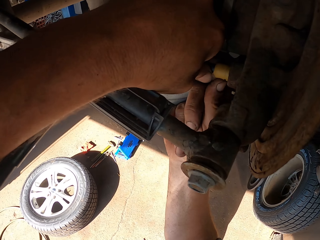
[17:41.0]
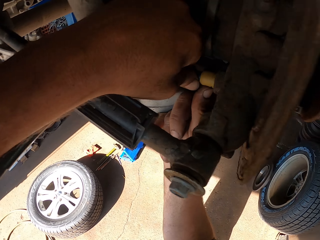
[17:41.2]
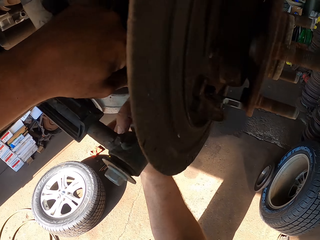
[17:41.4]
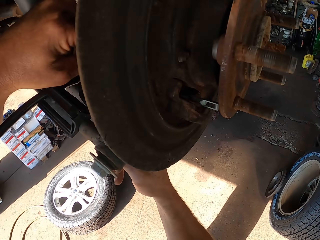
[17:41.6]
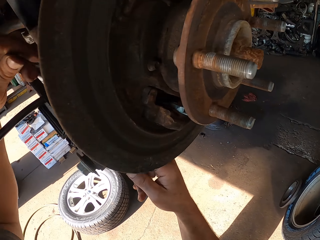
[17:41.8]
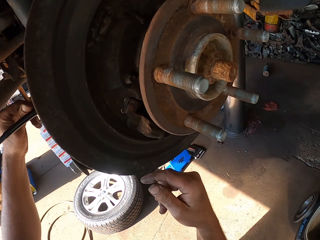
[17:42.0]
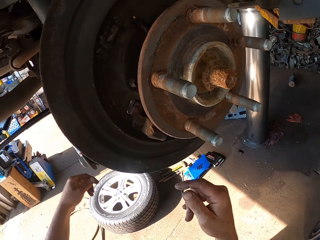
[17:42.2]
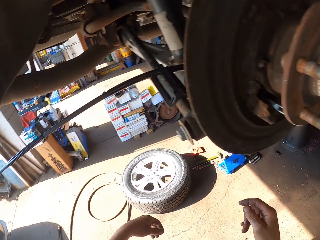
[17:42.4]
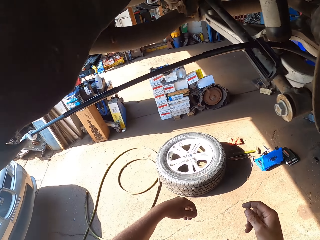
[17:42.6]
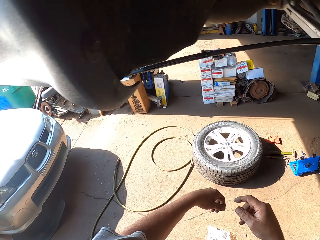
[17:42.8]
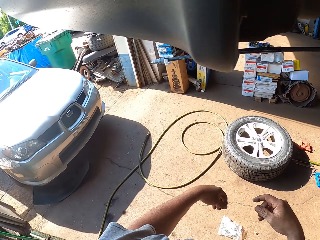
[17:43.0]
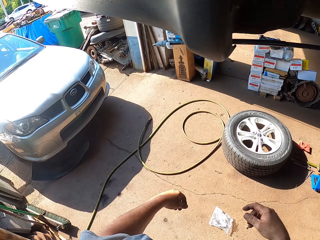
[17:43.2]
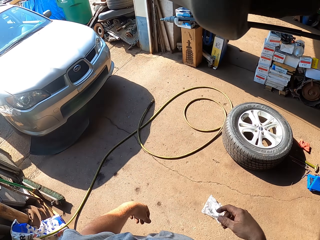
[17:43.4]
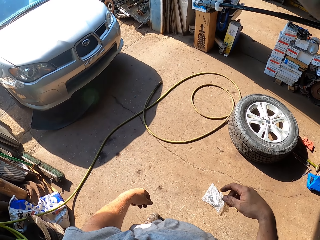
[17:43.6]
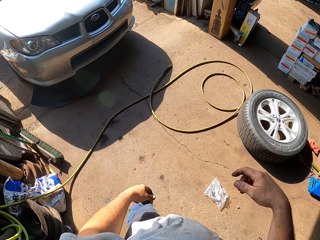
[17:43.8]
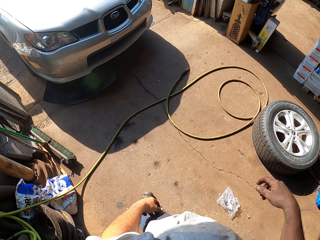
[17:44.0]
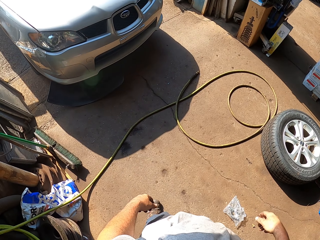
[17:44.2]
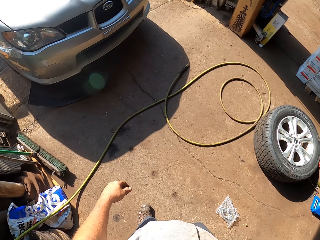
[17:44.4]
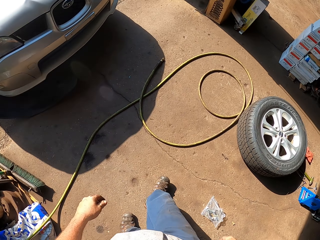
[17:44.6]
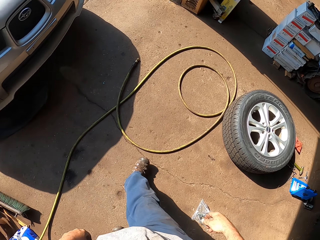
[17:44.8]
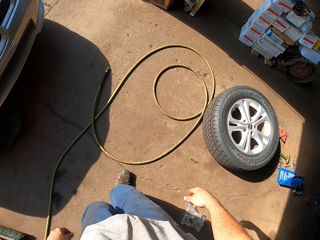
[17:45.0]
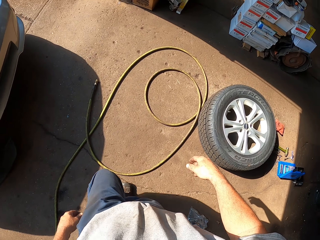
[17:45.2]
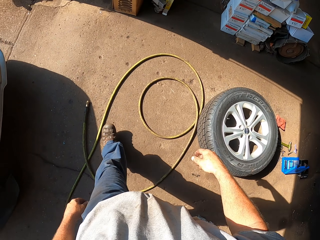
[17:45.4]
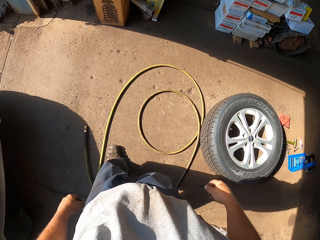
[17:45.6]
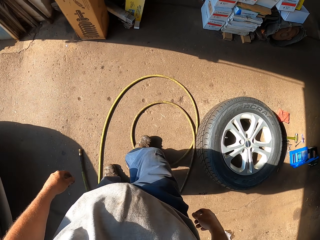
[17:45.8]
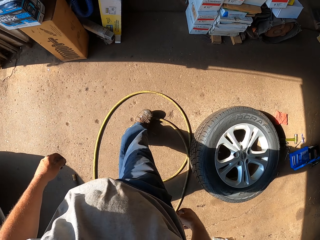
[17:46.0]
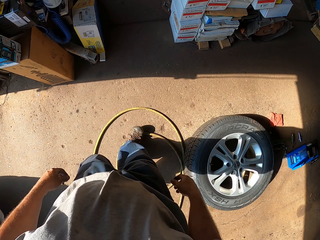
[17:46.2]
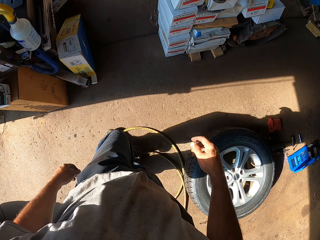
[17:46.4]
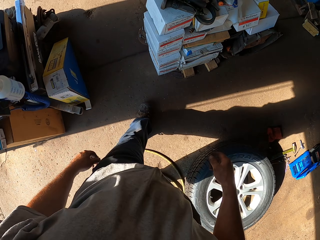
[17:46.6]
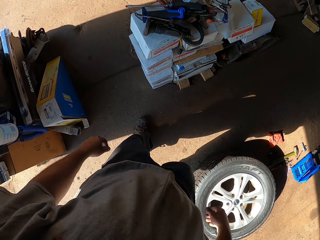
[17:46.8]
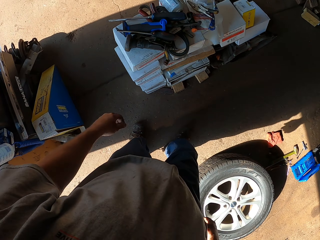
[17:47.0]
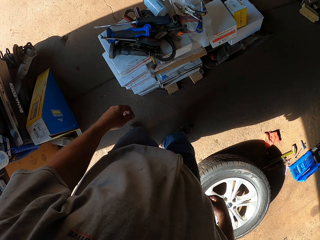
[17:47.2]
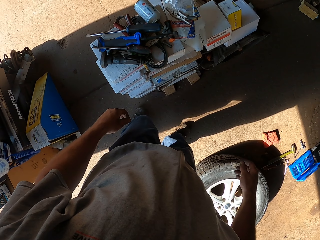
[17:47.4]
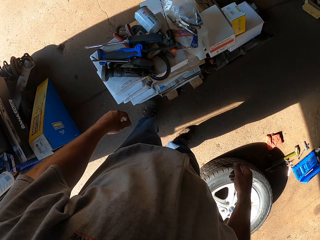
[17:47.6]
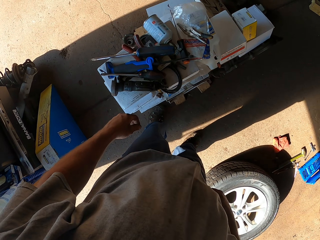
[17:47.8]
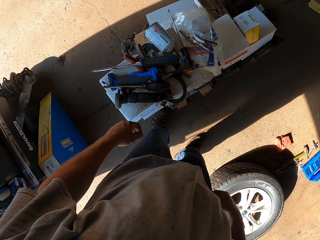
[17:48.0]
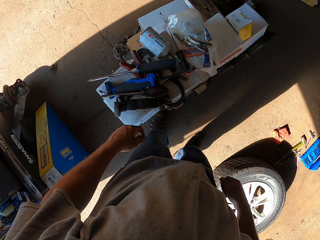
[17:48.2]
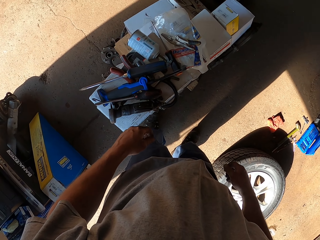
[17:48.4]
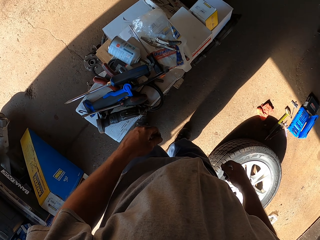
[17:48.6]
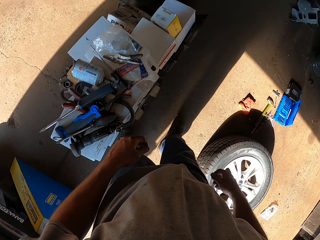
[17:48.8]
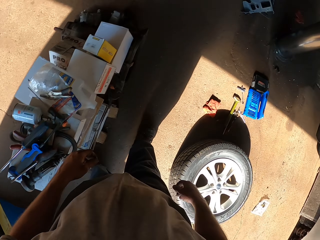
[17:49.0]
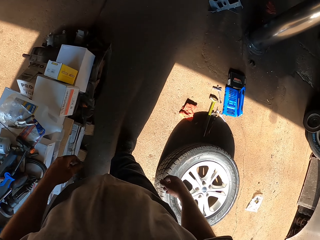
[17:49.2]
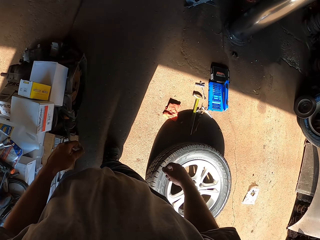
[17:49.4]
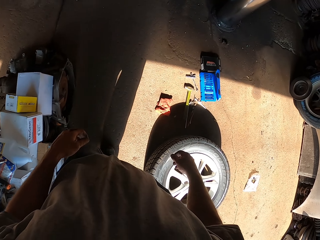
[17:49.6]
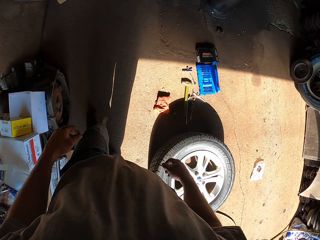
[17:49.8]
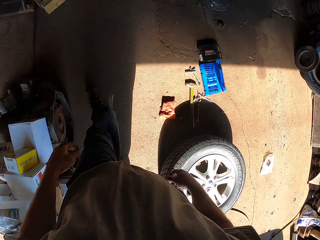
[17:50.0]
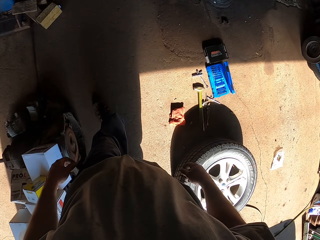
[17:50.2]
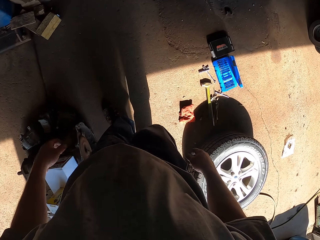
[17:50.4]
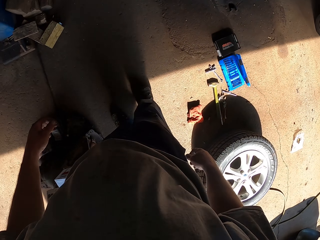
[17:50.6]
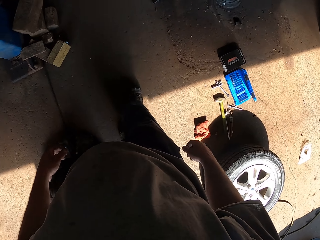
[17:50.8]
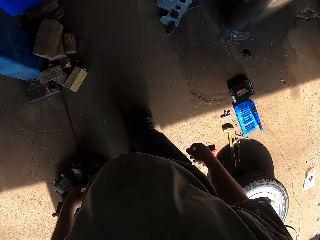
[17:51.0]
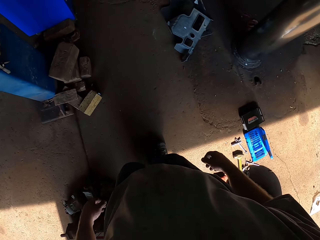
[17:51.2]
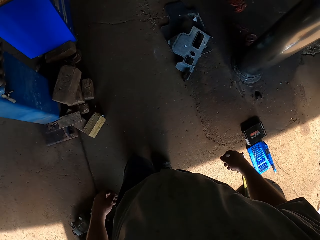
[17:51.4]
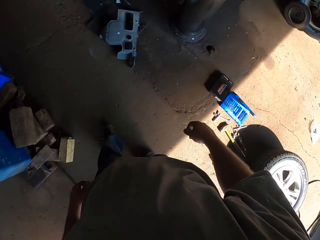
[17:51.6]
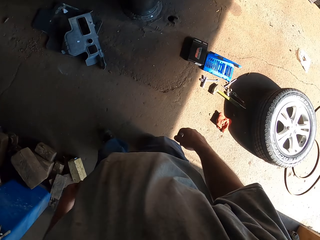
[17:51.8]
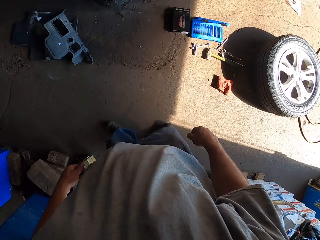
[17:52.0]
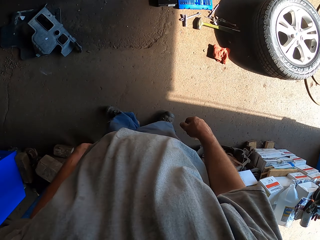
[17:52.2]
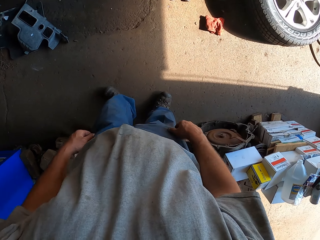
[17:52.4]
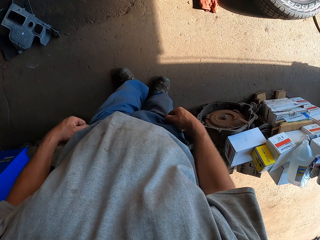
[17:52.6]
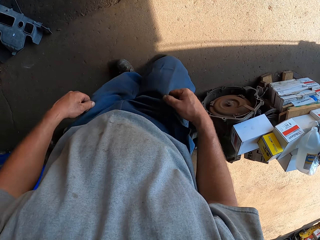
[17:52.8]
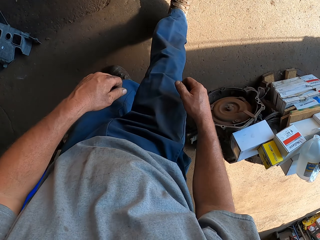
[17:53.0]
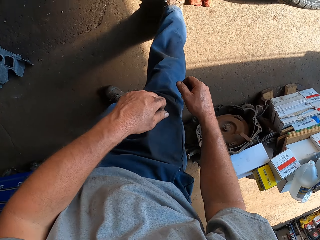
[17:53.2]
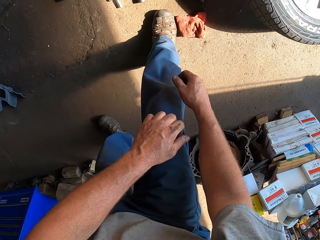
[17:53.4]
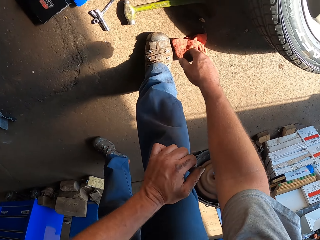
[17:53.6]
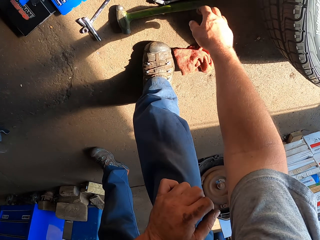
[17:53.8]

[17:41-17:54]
The camera wearer walks around in the room towards the boxes. They stand in the room. They move forward and turn right.

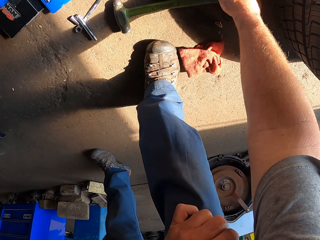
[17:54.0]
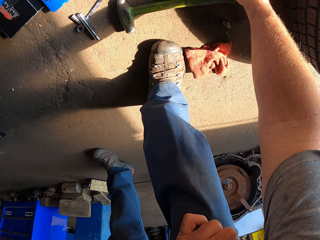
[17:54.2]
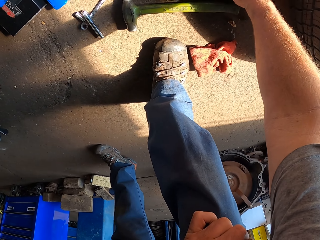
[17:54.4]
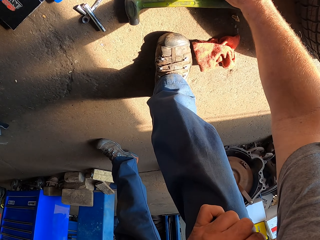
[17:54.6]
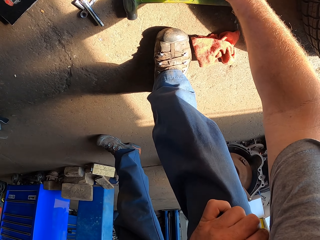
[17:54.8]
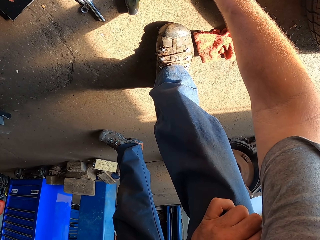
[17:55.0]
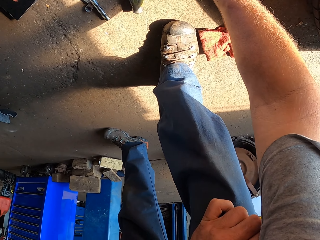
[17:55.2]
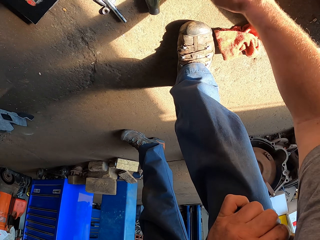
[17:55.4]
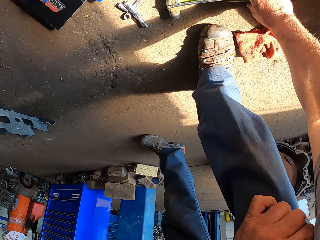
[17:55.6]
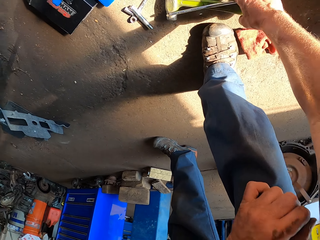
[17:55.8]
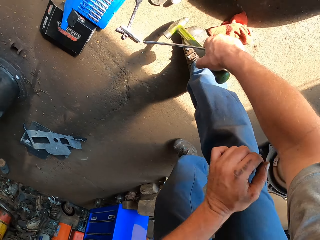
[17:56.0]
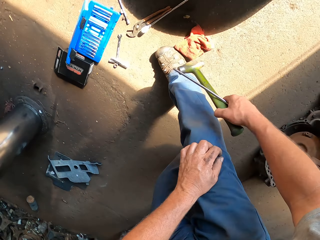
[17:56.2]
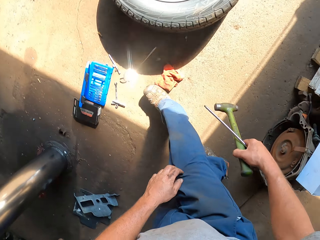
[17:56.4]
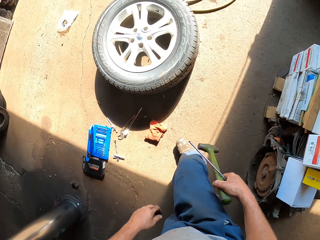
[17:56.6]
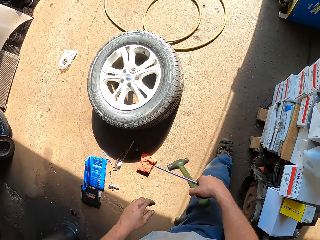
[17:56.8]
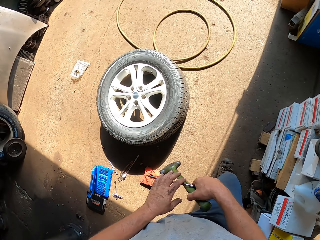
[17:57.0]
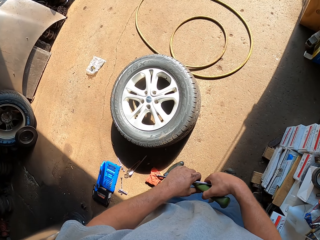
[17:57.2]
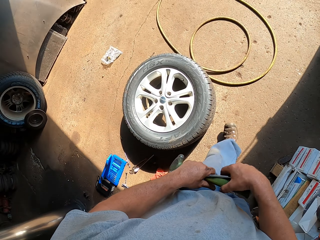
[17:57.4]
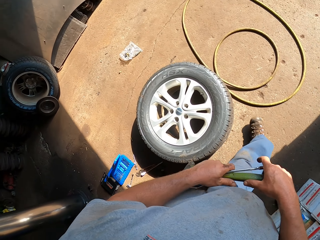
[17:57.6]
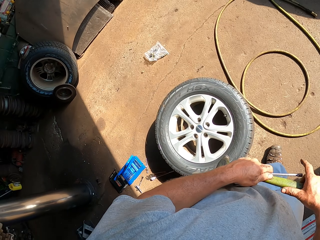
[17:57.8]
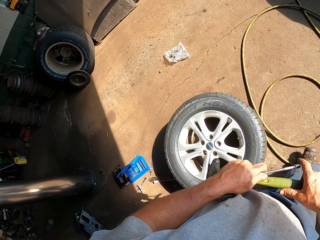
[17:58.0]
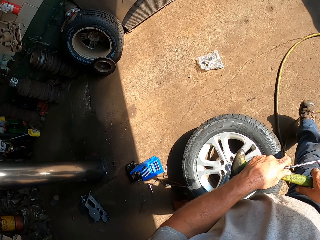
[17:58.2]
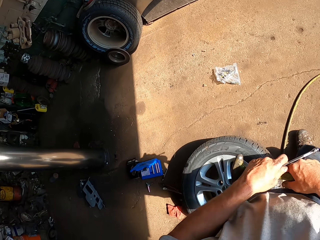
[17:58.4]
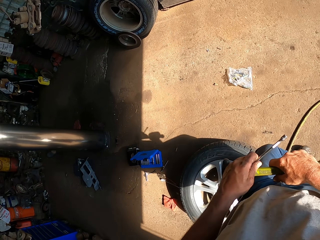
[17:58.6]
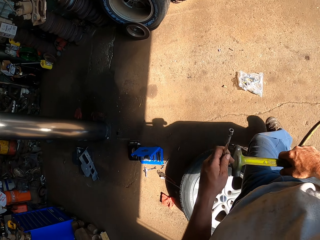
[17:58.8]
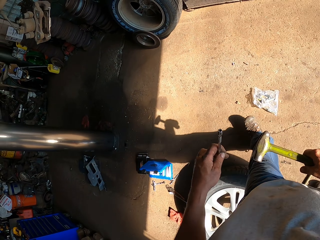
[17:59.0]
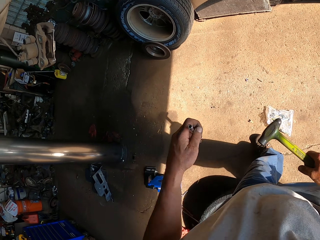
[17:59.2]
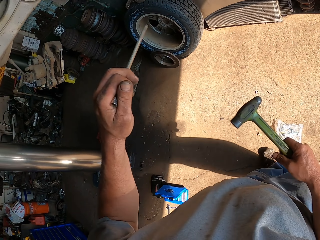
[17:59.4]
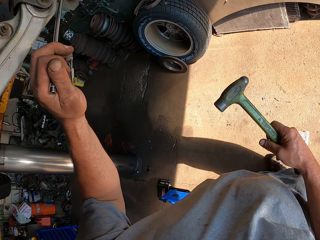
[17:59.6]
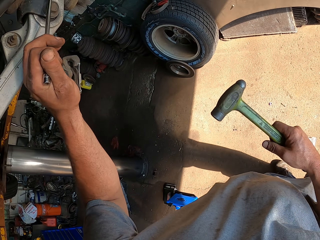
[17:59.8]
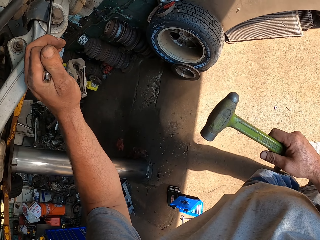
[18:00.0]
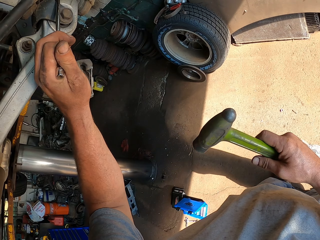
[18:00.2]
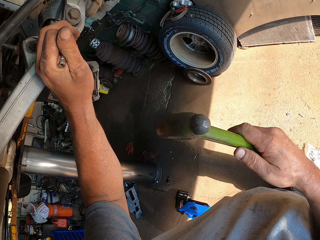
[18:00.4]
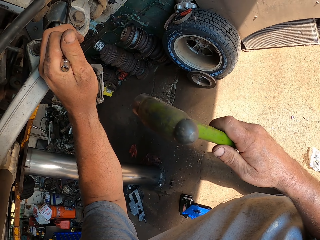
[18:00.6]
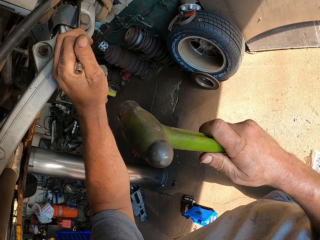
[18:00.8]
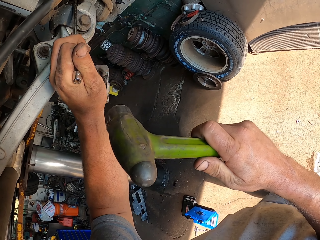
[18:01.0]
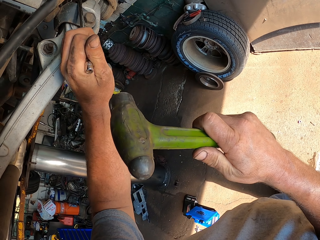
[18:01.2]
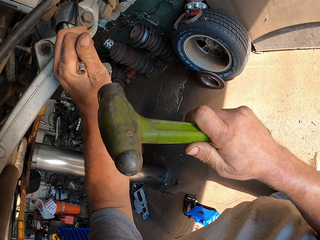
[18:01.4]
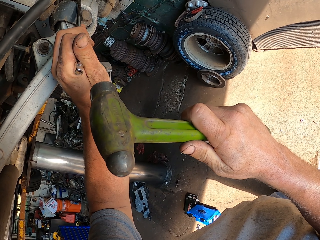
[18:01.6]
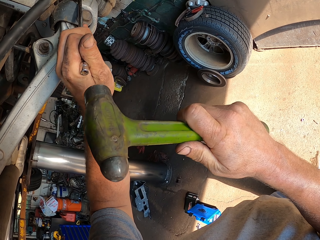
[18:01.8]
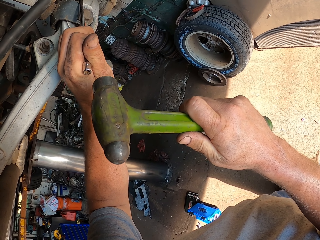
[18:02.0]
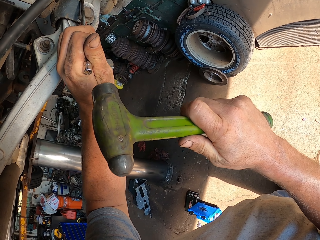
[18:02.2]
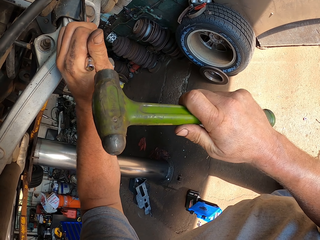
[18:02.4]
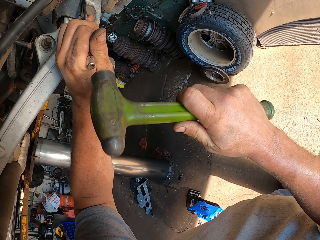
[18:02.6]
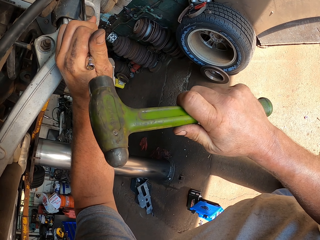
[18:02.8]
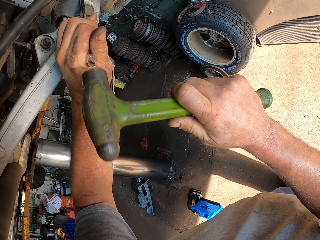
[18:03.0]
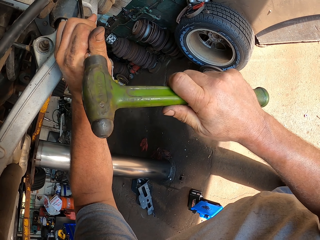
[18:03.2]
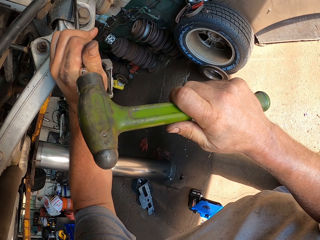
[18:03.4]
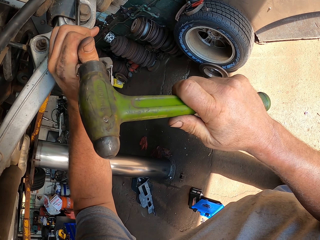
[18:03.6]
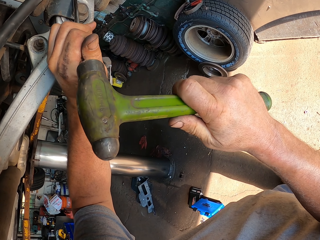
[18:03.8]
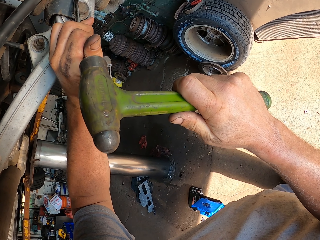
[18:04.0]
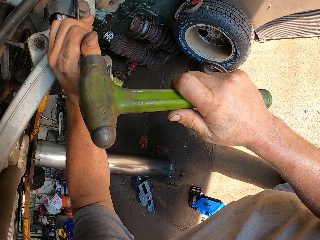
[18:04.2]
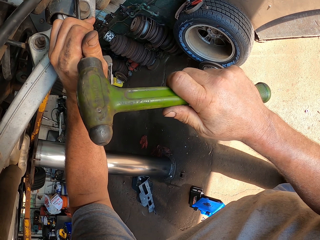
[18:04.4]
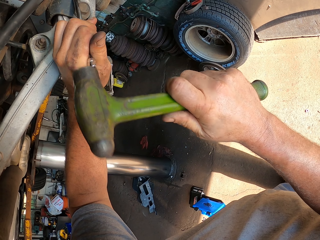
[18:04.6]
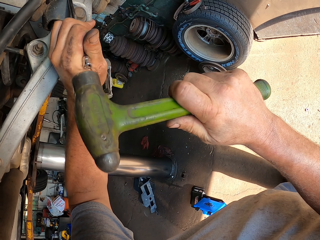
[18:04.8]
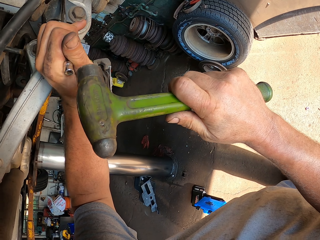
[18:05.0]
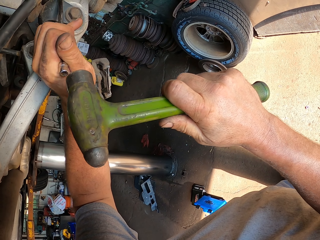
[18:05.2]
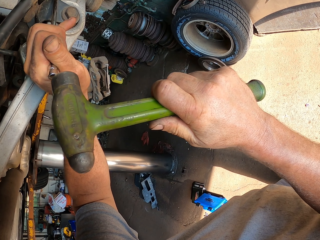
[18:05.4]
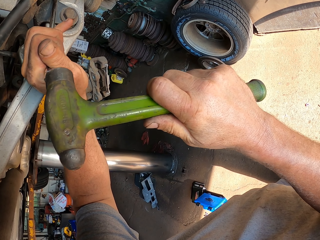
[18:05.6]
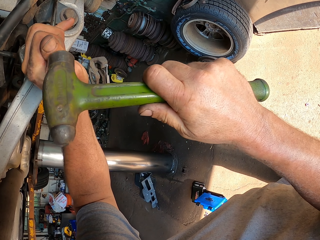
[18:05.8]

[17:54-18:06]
The camera wearer bends in the room. They pick up a hammer and a metal rod on the floor. They walk right, and walk left in the room. They place something on the wheel hub. They fix a chassis with the hammer and the metal rod. They hit something on the wheel hub with the hammer.
